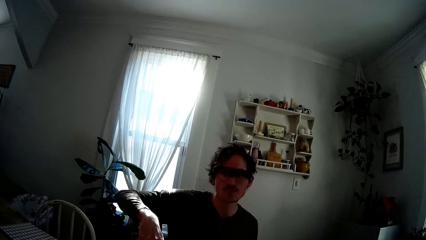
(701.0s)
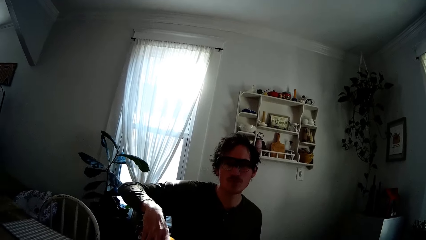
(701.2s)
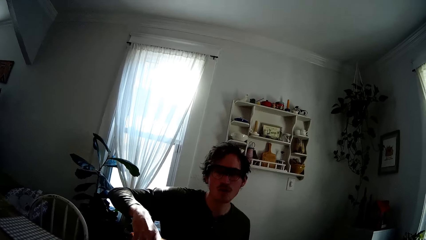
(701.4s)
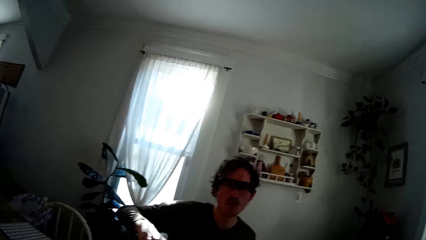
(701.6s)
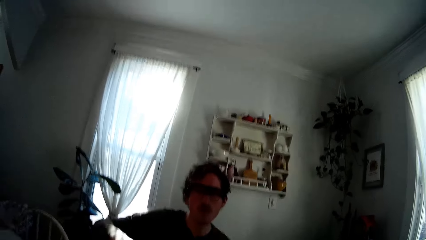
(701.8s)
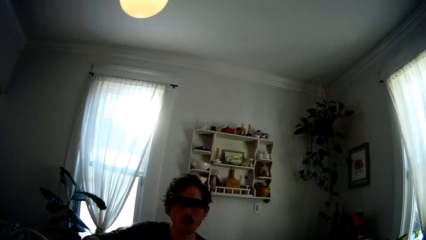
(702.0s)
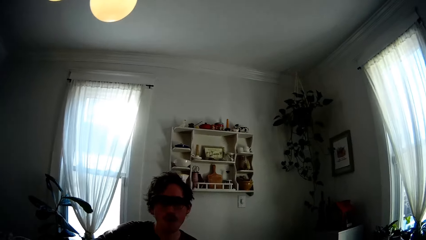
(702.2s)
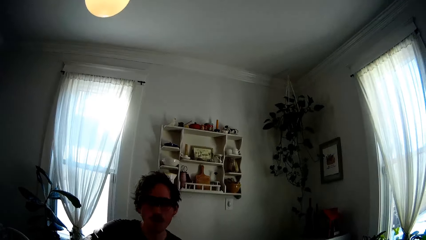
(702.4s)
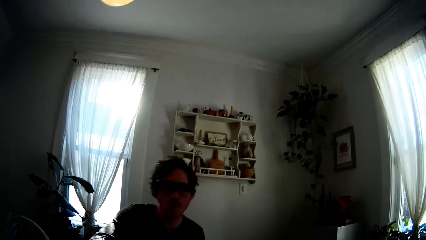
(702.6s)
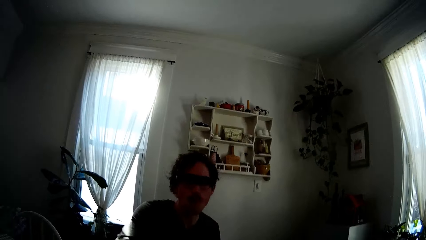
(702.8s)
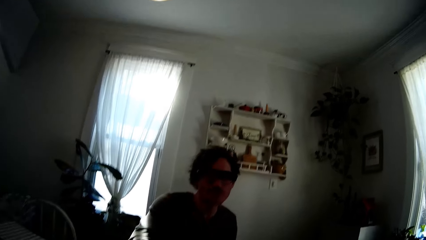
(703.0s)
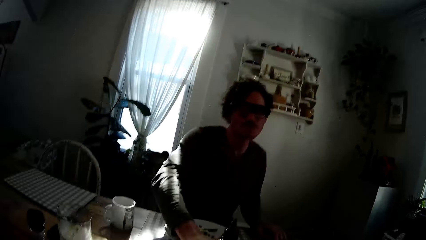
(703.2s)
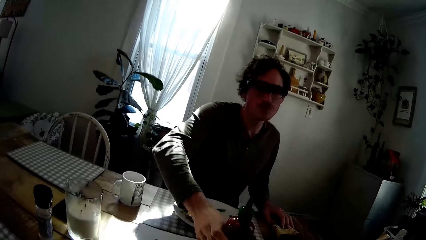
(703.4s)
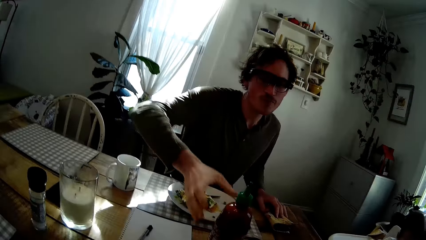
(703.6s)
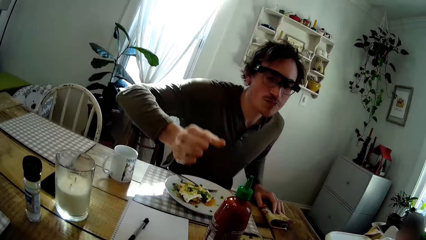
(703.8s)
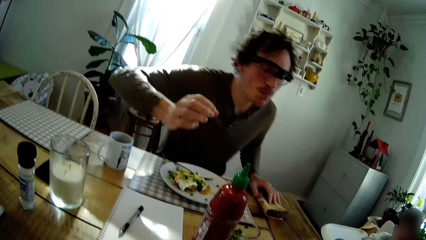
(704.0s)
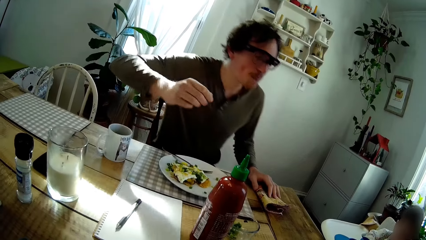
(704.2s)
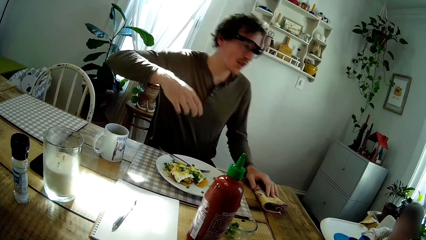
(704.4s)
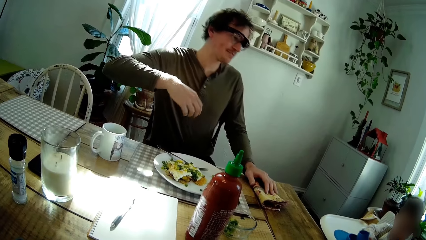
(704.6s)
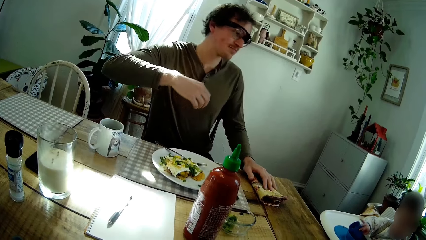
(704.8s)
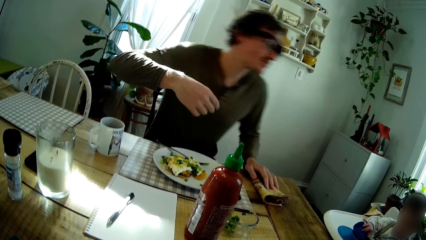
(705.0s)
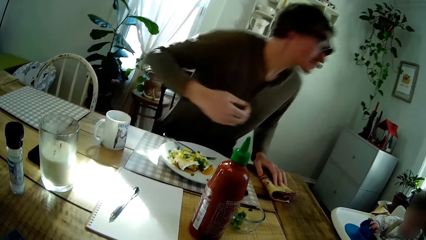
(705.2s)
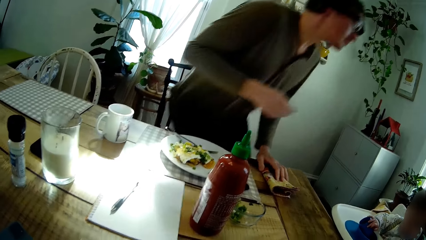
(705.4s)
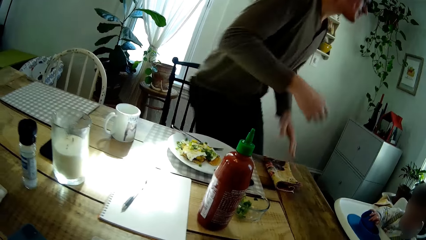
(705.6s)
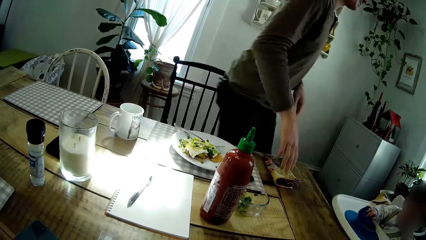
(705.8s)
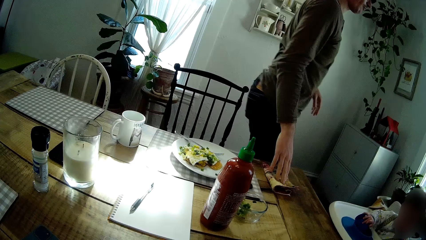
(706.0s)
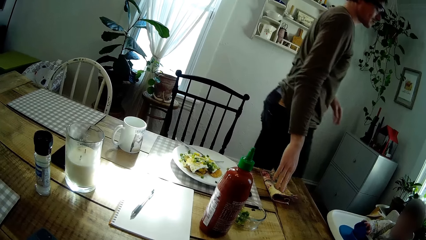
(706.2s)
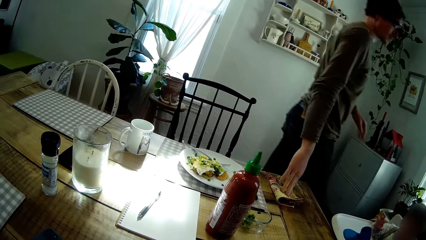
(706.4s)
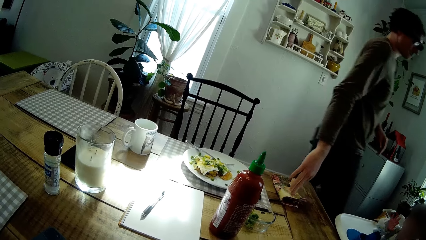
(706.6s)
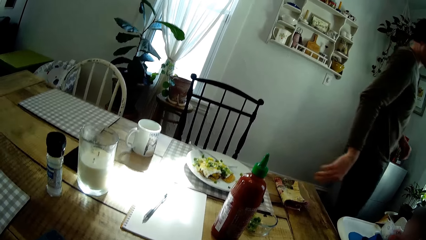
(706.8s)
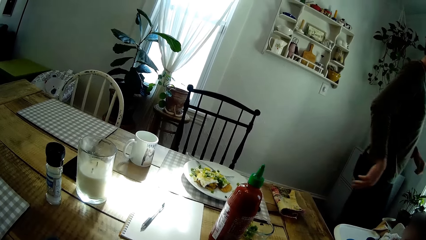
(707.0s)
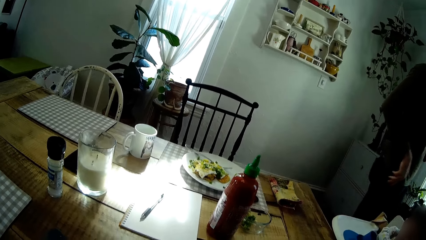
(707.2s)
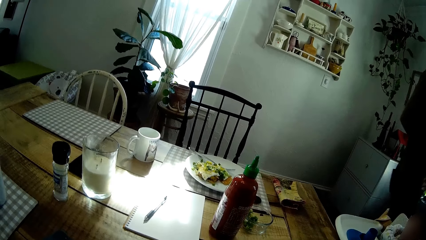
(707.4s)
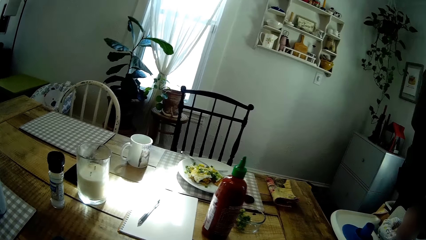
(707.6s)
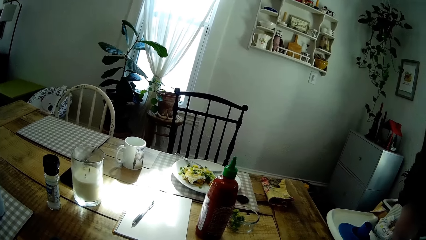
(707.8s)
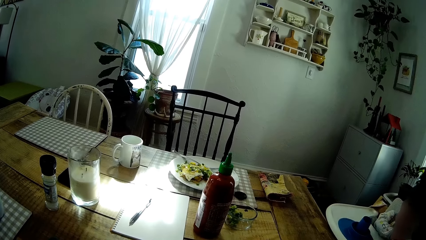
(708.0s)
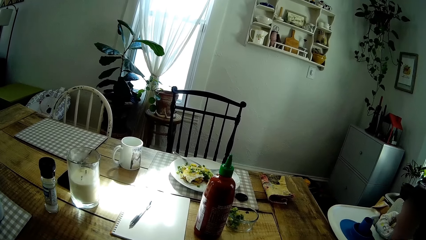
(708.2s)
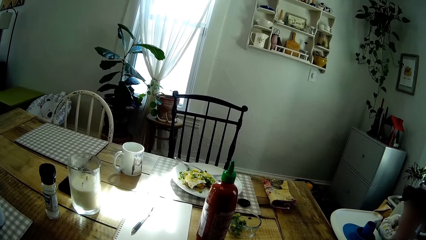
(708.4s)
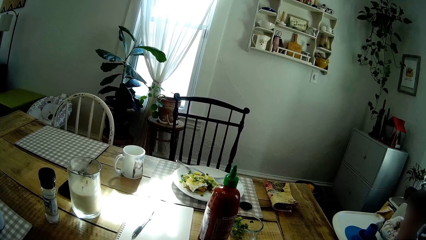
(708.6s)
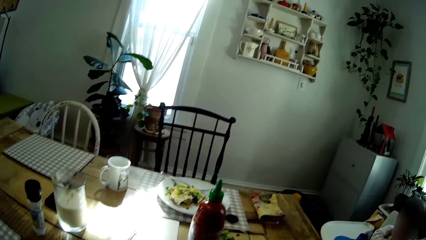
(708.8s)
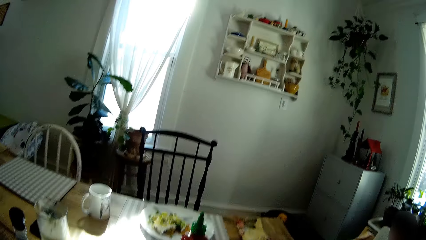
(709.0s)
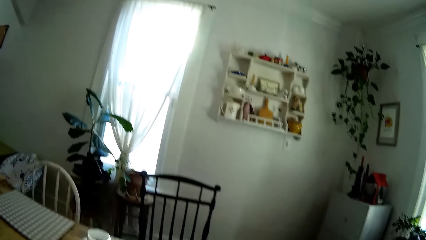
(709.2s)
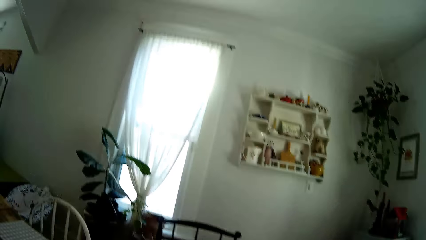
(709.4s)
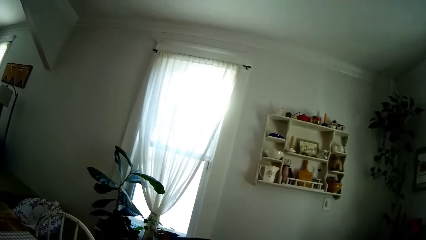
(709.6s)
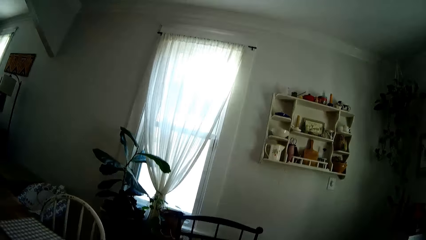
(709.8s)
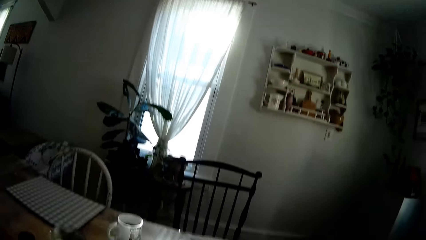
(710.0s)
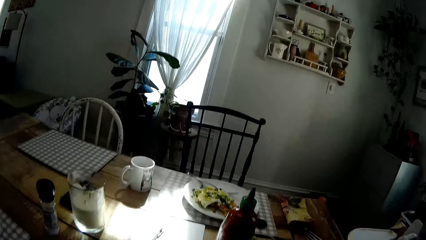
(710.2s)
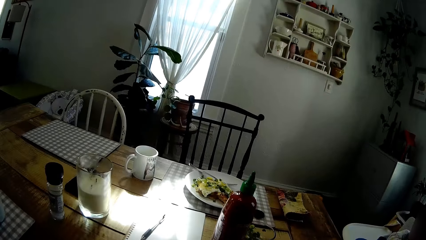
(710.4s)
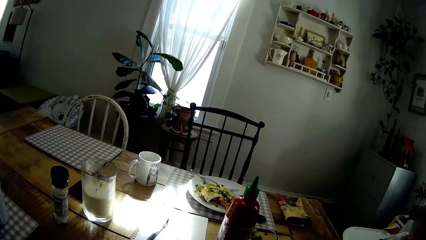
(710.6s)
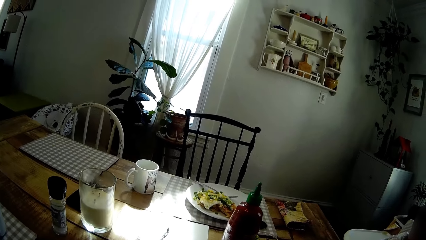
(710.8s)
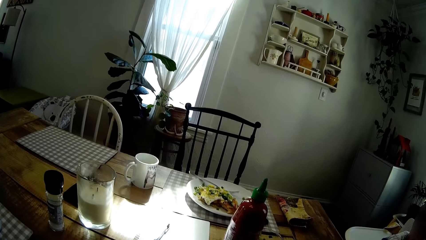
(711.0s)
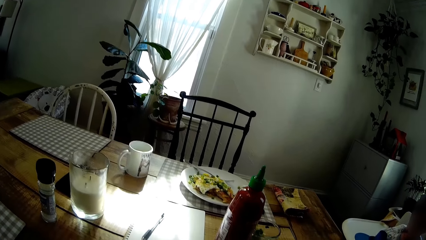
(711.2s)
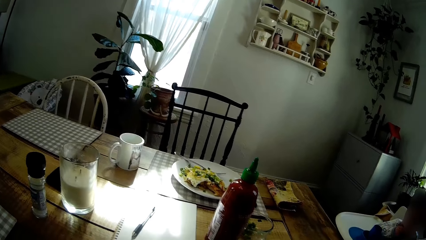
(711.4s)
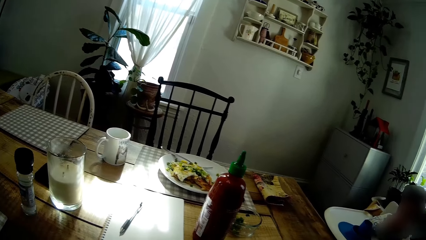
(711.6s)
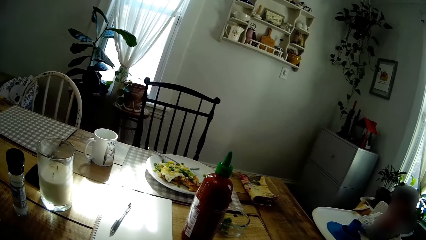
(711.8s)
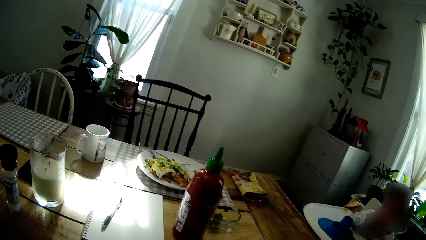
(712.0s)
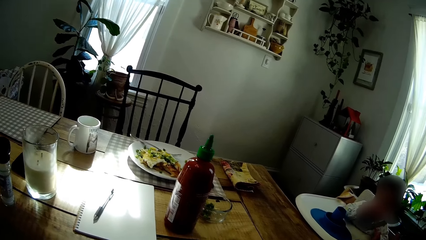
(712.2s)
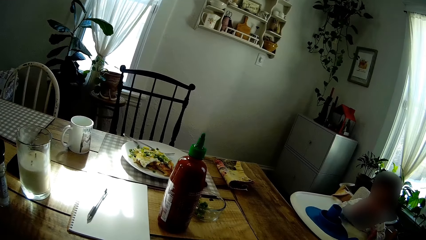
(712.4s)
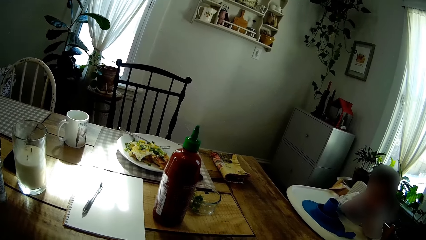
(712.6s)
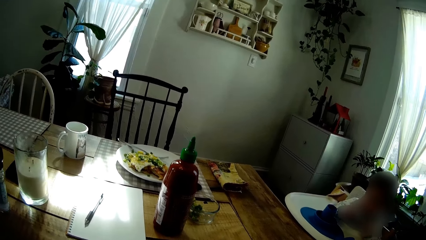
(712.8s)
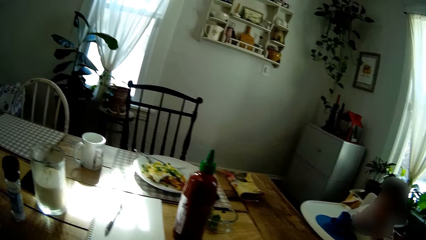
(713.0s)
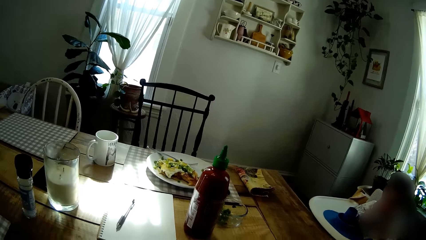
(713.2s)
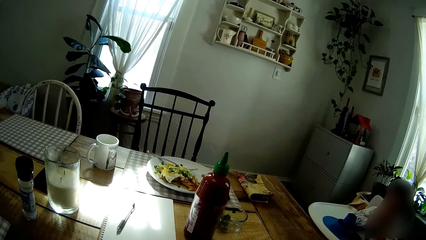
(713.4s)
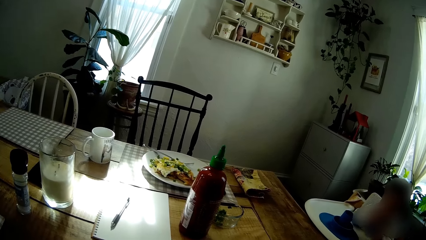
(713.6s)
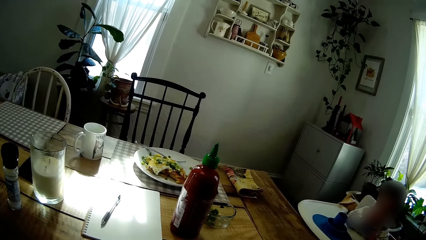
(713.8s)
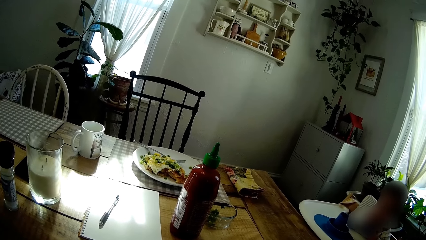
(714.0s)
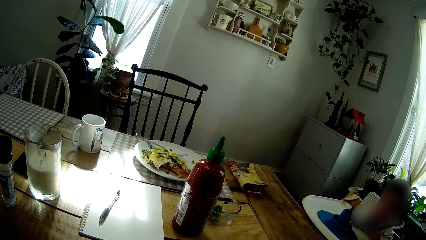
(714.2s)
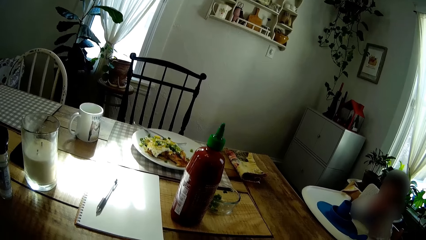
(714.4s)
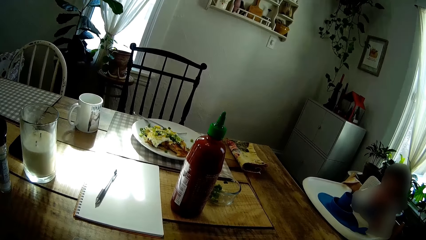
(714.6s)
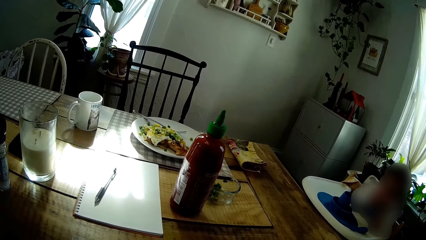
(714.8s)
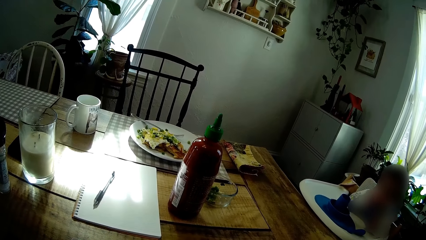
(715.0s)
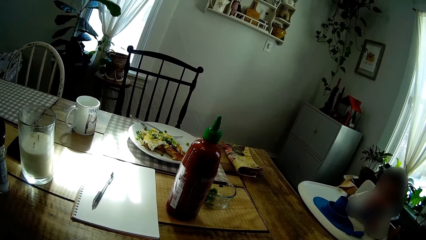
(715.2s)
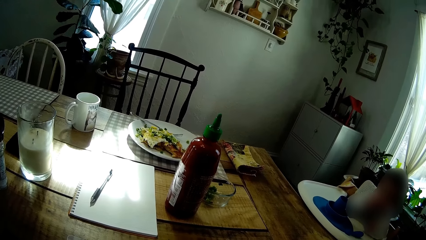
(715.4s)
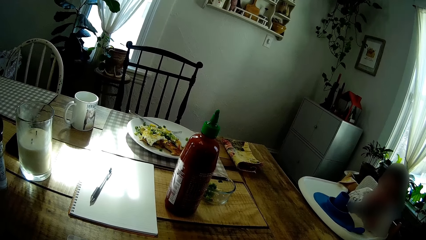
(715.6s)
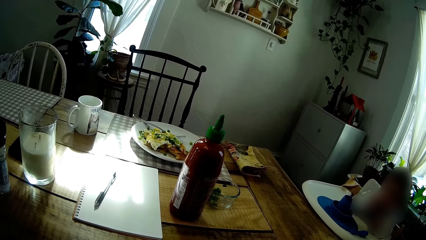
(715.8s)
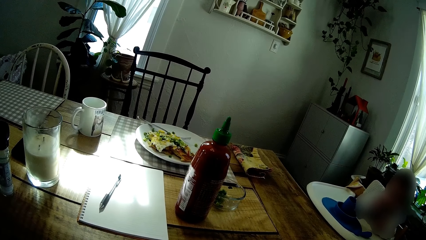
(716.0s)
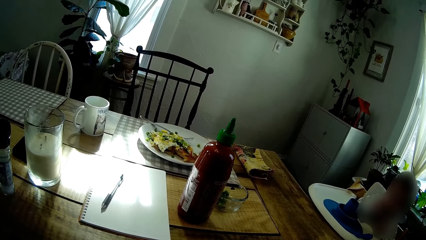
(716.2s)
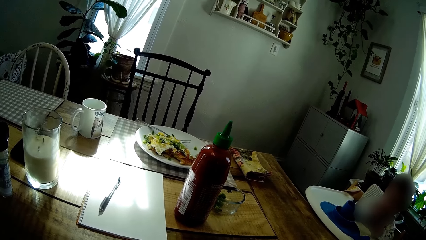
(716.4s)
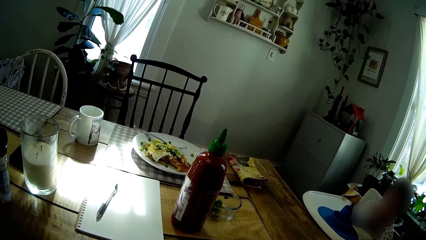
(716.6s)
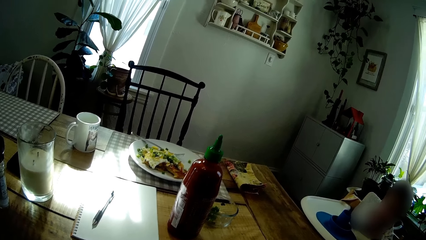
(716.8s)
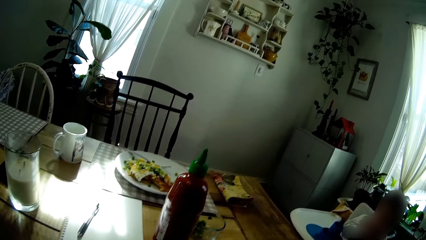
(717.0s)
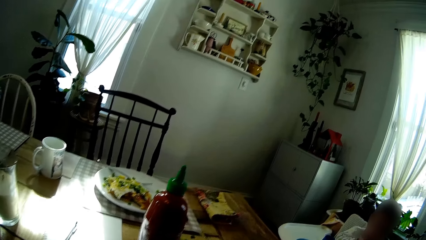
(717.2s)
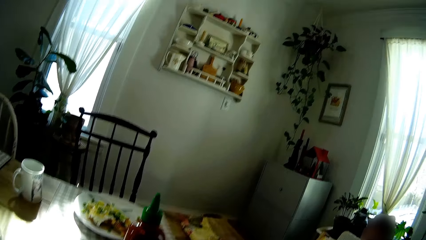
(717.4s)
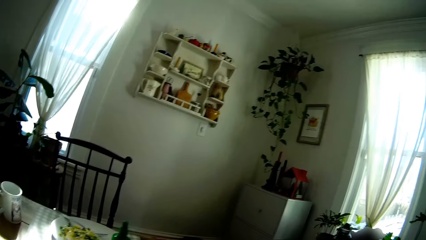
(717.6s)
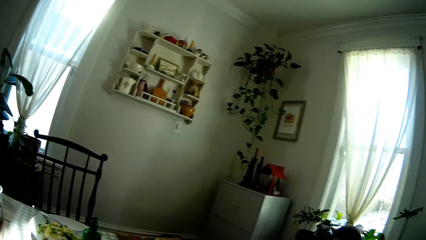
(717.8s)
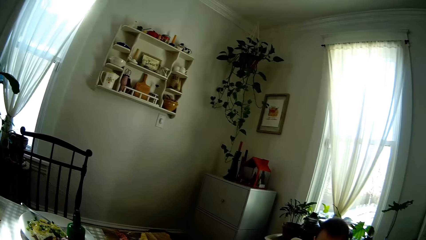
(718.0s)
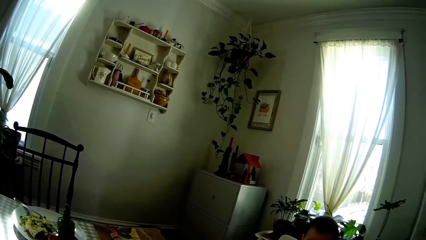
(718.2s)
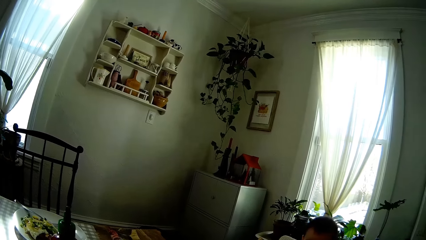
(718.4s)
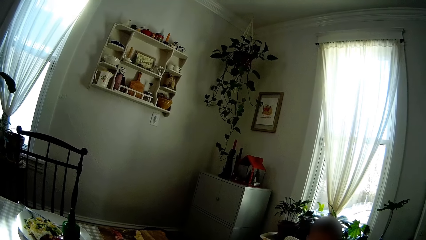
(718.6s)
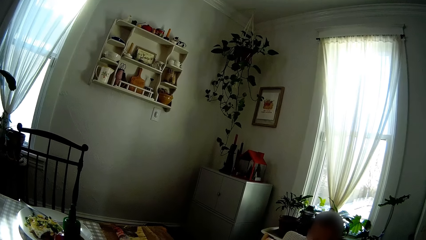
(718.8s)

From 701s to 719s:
The man drops the bottle of ketchup on the dining table. The baby plays with a plate and a spoon in his hands on a baby walker. The camera wearer interacts with the baby.
